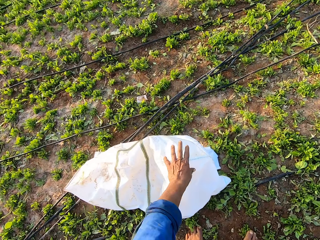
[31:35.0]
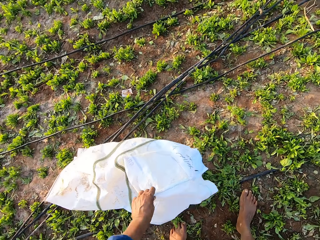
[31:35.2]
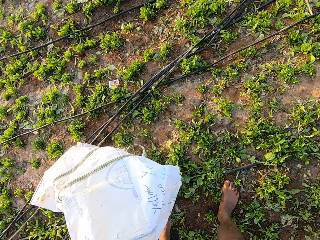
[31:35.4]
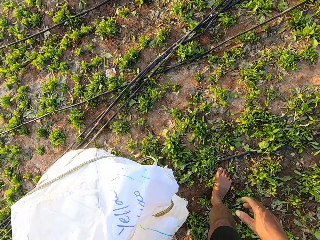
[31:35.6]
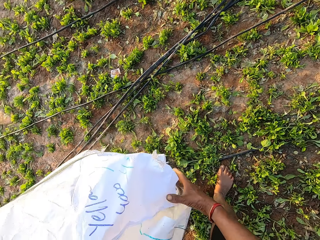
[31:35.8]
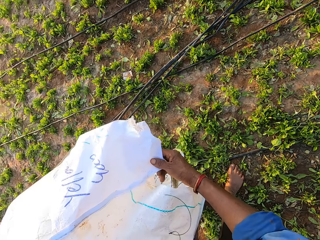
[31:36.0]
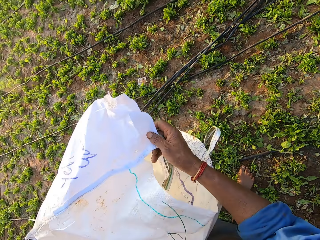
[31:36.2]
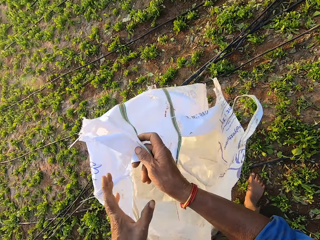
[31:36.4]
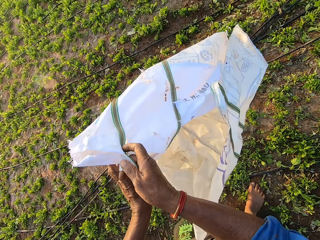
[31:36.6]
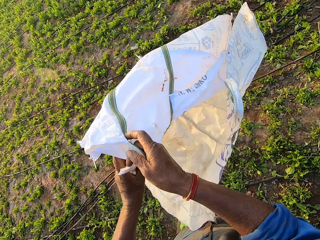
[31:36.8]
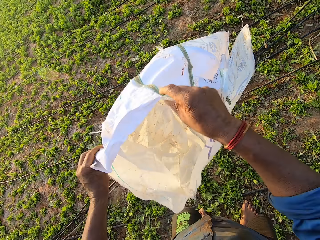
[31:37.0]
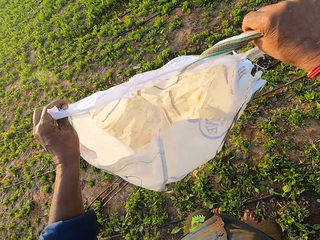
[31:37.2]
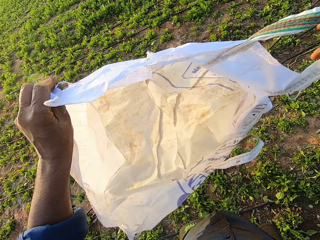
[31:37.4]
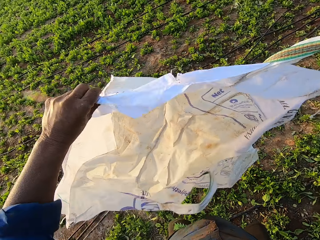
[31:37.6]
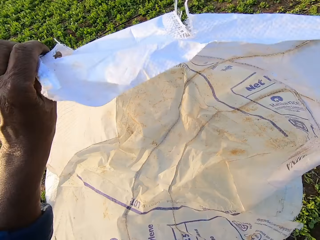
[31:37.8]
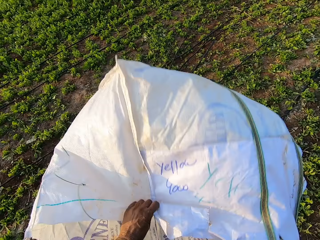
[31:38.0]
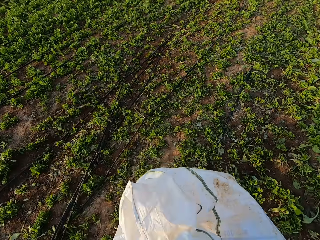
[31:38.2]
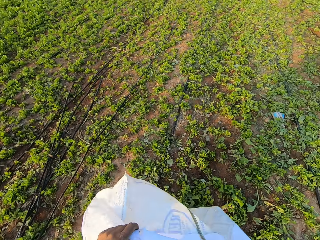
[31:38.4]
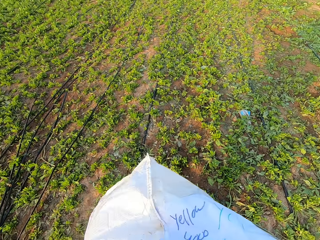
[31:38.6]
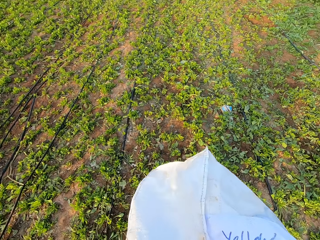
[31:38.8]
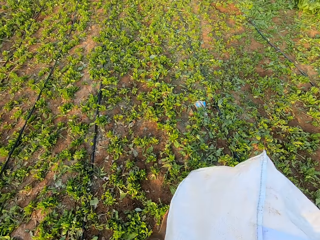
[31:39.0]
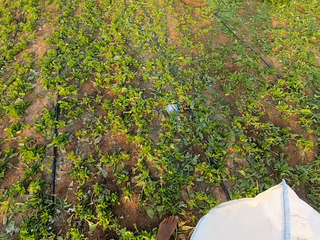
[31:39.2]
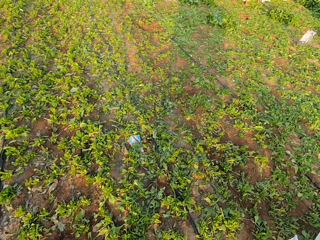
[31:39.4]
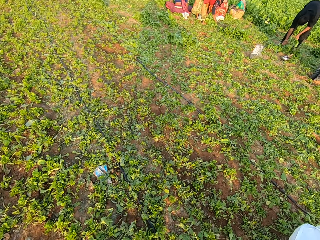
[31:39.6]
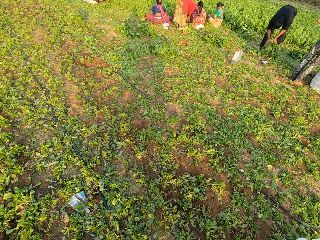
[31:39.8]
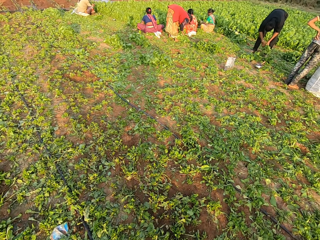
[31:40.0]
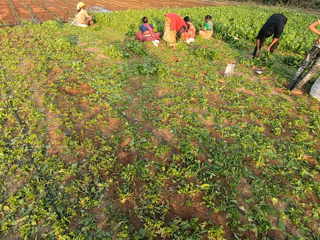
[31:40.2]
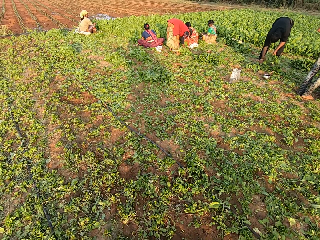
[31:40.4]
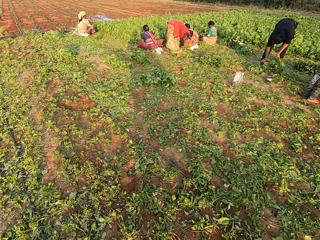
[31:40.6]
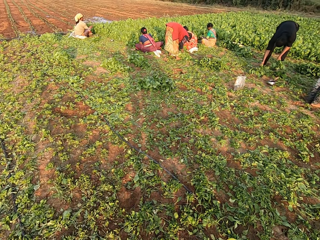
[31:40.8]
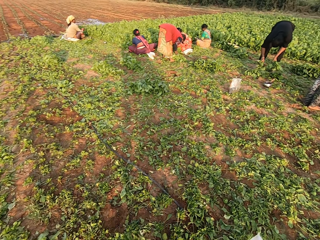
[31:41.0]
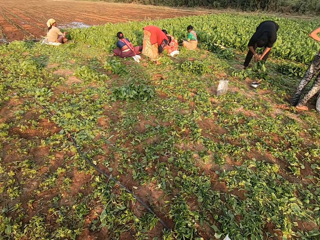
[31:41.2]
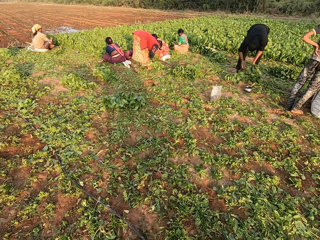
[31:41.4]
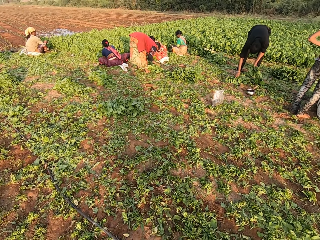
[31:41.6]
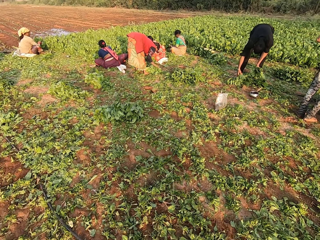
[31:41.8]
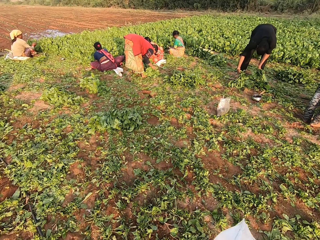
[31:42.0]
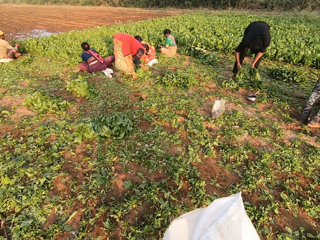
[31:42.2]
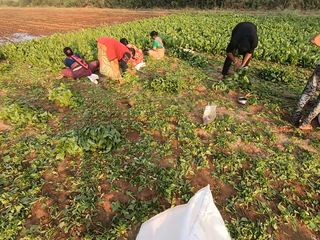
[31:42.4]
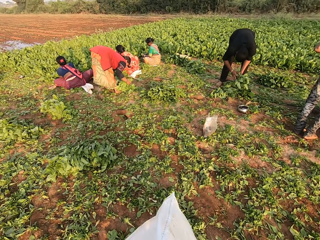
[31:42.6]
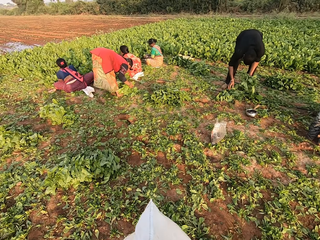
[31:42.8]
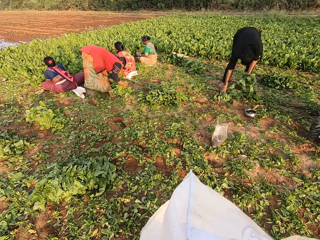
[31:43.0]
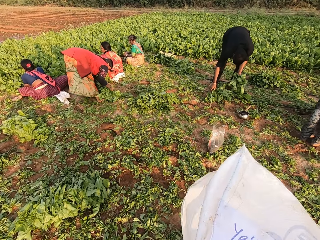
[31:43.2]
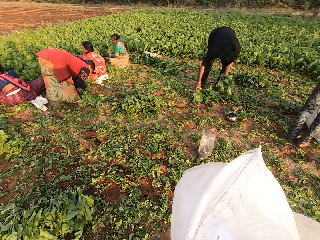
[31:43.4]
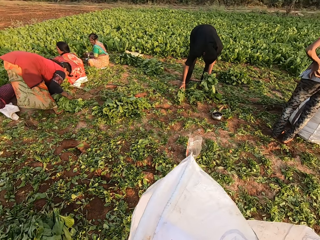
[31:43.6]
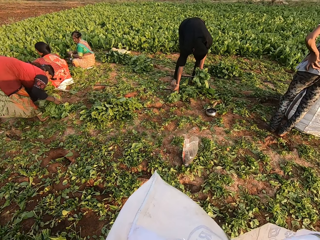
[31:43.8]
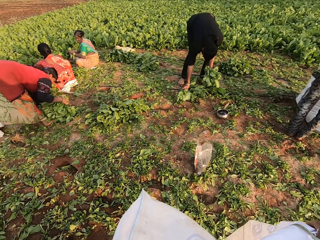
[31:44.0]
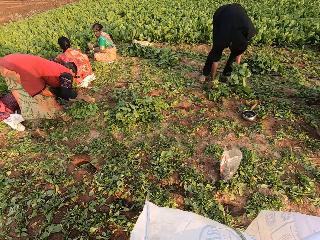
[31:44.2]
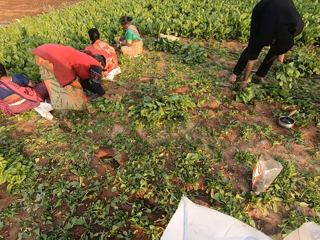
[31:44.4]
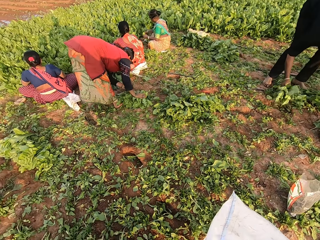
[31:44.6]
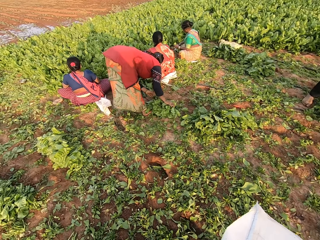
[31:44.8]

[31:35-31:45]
The camera wearer picks a sack from the ground with both hands. They walk around the farm. They interact with a man.

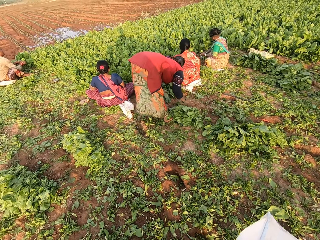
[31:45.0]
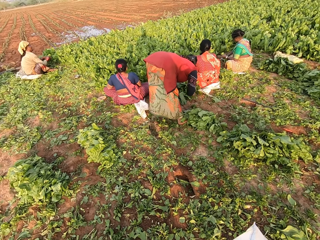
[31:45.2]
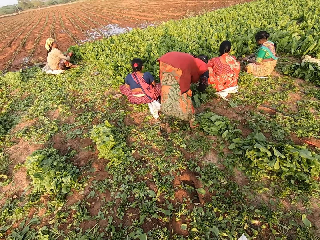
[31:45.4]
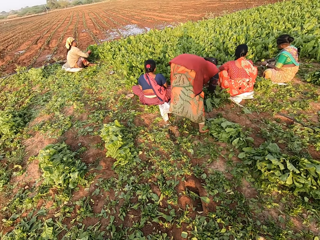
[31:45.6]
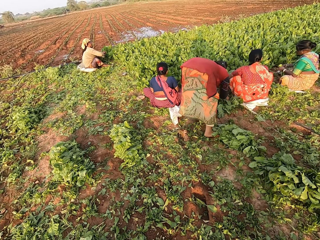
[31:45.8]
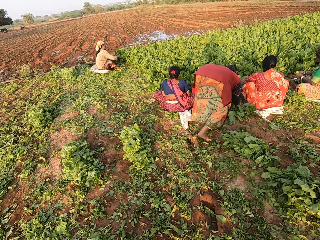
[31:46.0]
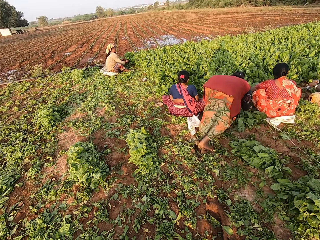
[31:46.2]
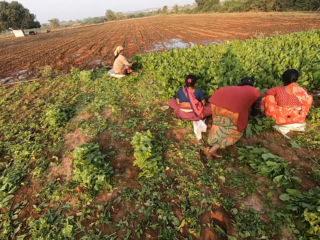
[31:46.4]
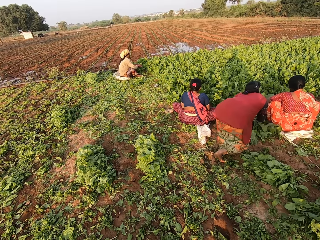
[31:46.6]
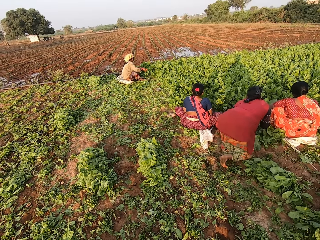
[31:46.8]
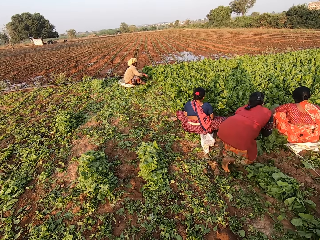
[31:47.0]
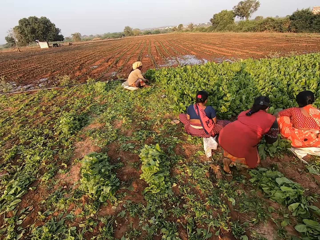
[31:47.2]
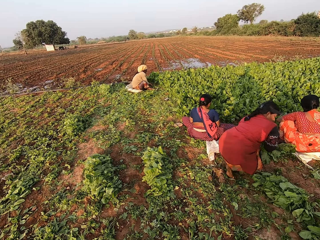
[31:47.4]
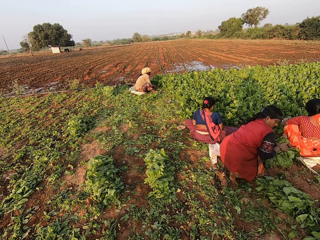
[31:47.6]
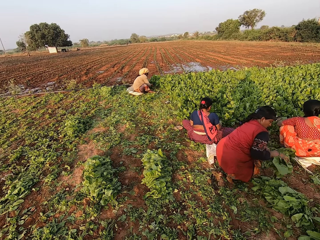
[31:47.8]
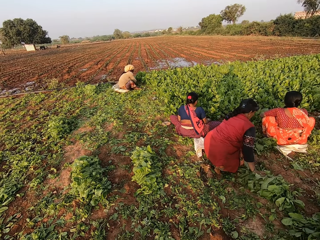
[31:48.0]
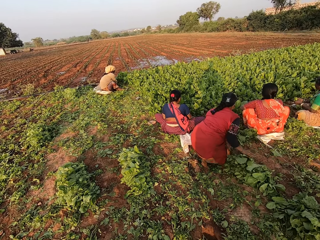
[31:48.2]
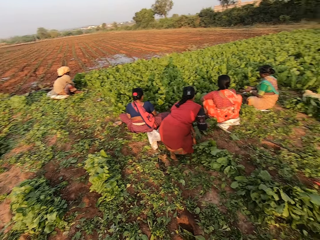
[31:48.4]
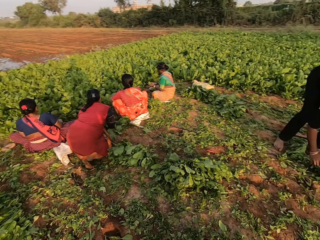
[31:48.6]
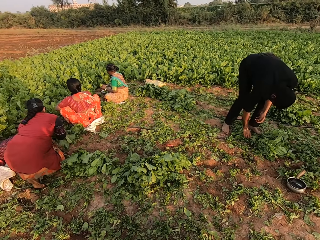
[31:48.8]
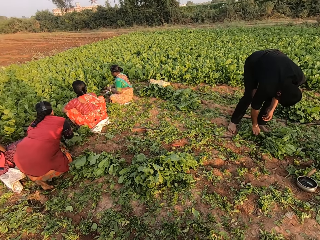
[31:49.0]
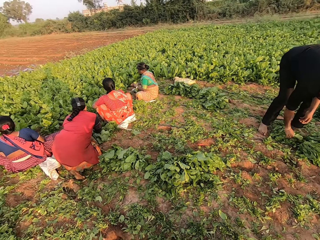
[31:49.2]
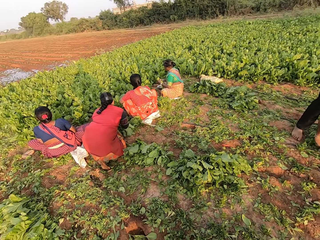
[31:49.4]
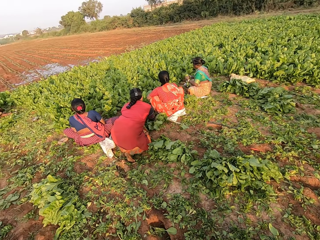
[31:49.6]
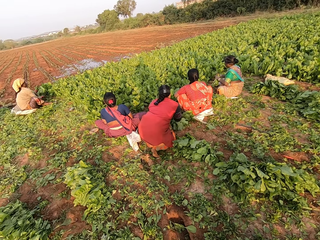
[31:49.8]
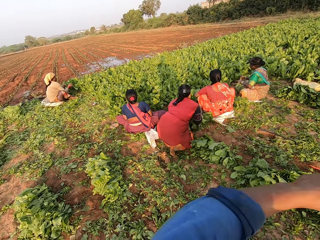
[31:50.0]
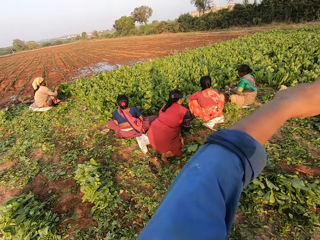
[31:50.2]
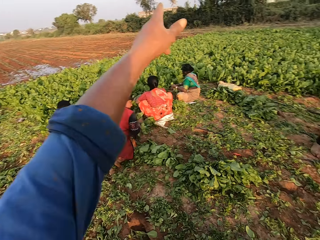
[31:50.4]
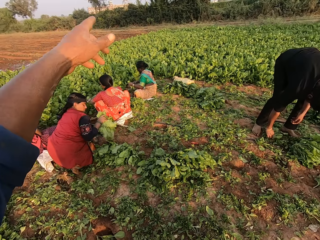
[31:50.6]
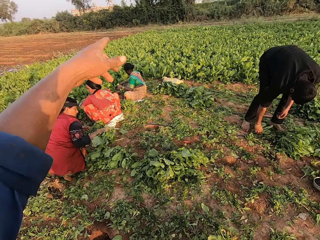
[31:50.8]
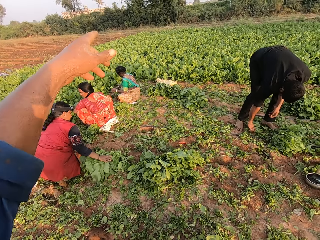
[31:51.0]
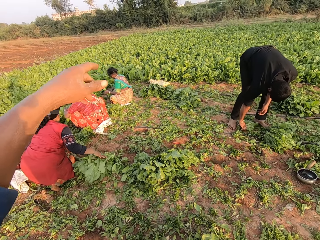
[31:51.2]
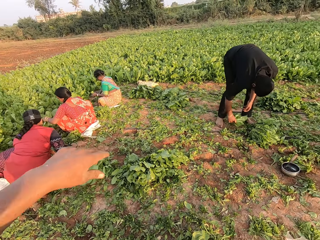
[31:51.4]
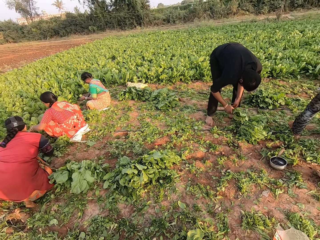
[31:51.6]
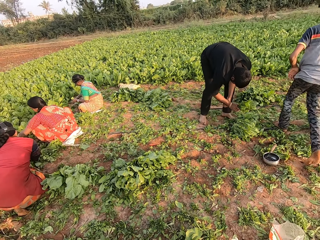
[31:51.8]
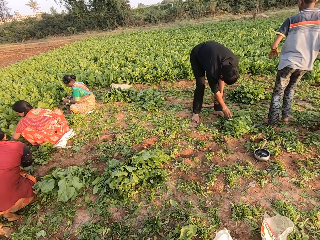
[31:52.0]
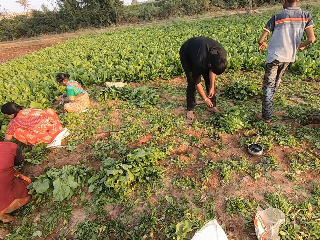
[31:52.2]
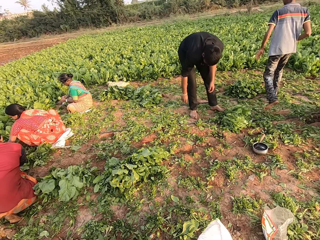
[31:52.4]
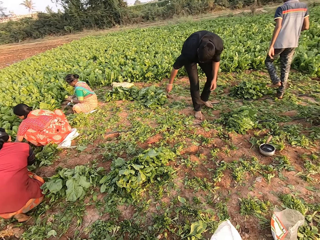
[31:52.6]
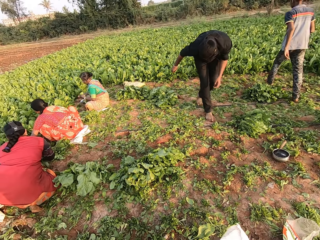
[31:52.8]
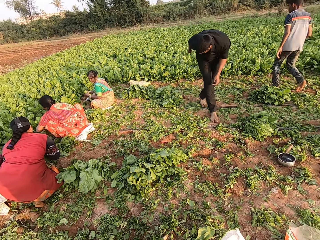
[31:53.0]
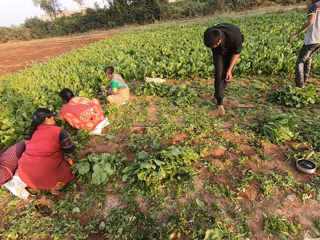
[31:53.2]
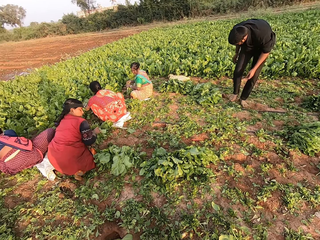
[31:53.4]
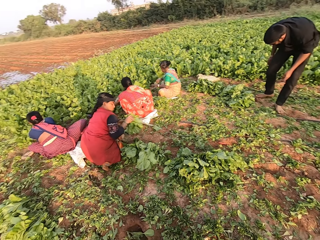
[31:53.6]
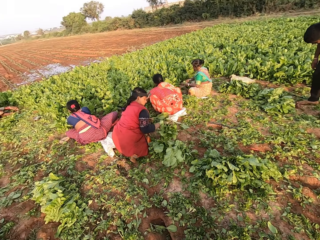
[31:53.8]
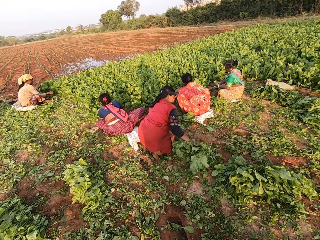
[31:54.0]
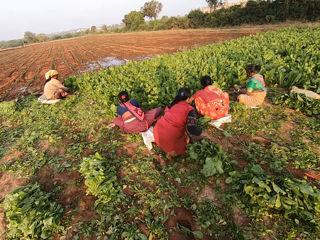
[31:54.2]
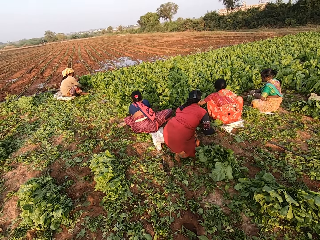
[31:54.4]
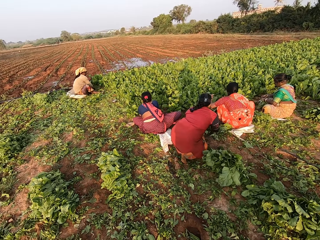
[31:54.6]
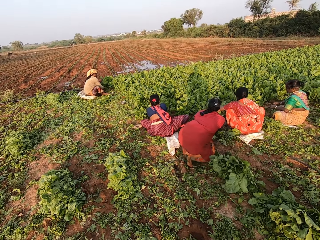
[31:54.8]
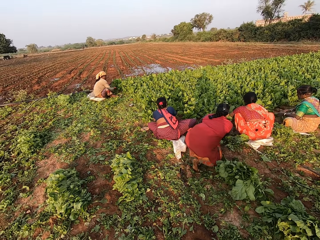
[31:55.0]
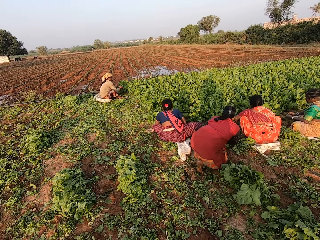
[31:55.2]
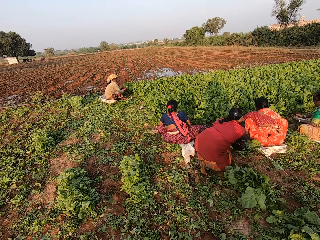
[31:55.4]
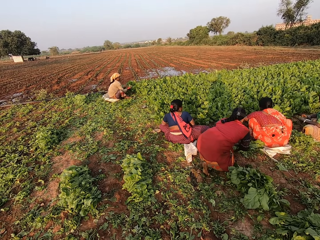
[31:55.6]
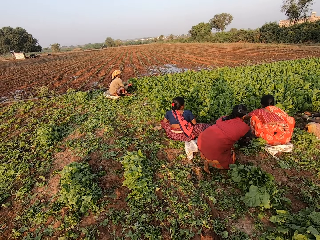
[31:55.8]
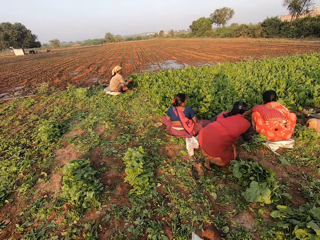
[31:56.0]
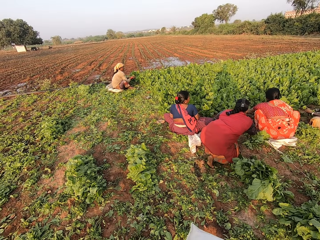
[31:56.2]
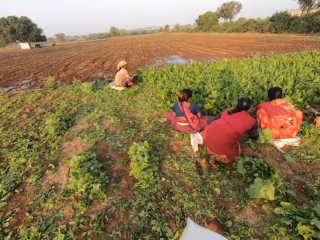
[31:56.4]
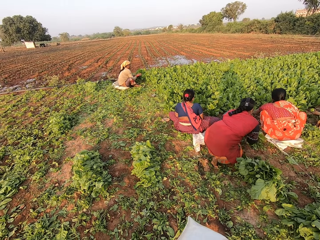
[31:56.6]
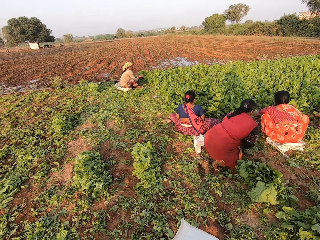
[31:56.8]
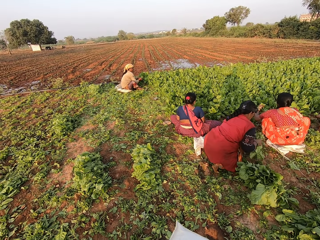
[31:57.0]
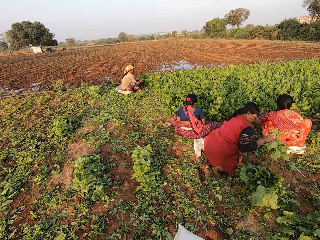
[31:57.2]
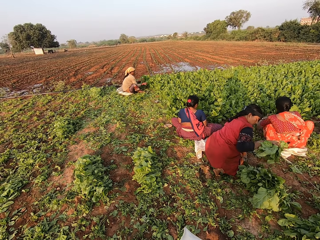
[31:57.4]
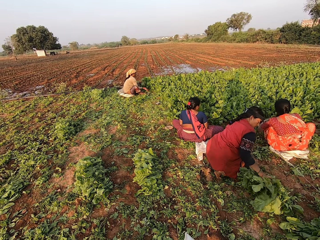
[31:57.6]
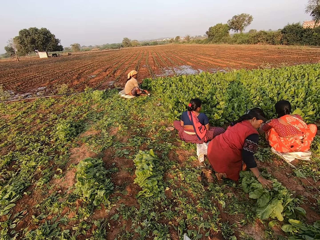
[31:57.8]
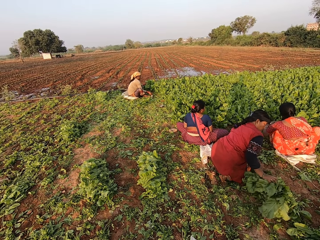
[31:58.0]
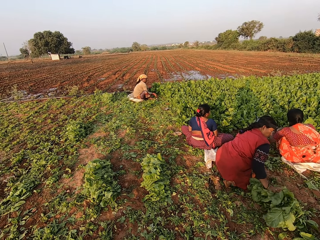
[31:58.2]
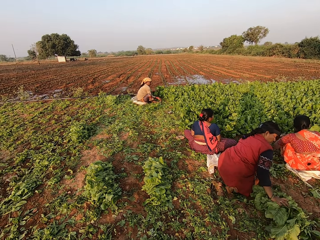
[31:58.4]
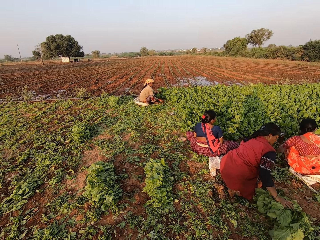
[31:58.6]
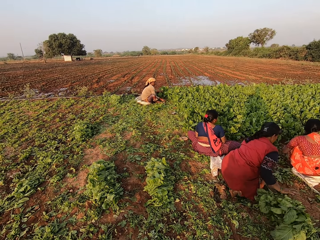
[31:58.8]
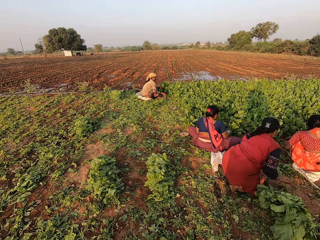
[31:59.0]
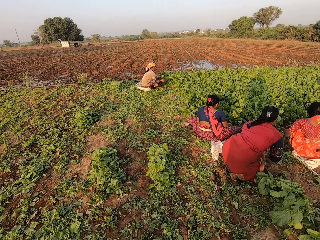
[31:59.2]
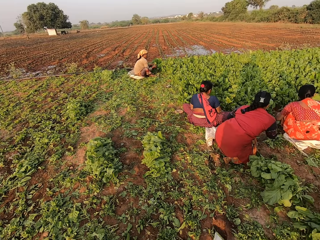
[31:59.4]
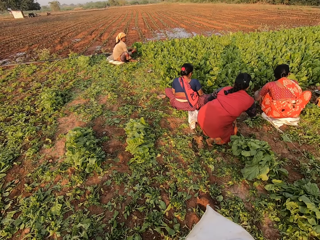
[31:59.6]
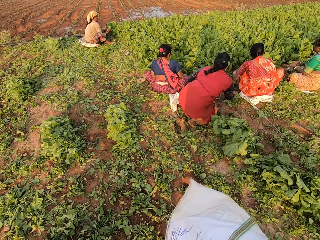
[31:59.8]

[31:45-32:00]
A woman kneels on the ground. The woman drops the bunch of vegetables in her right hand on the bunch of vegetables on the ground and packs the bunch of vegetables on the ground with her hands. A man touches the bunch of vegetables on the ground with his right hand. The camera wearer gesticulates with his left hand. The woman drops the bunch of vegetables in her right hand on the bunch of vegetables on the ground. The man uproots the vegetables in the ground with his right hand and drops the vegetables on the bunch of vegetables with his right hand. The woman packs the bunch of vegetables on the ground with her hands. The woman drops the bunch of vegetables in her hands on the bunch of vegetables on the ground. The woman packs the bunch of vegetables on the ground with her hands. The woman drops the bunch of vegetables in her hands on the bunch of vegetables on the ground.
